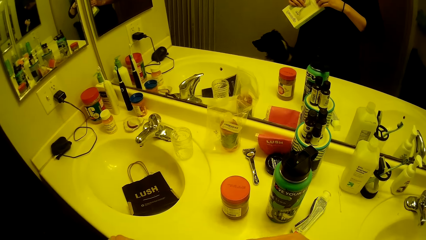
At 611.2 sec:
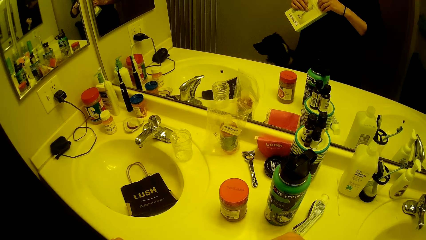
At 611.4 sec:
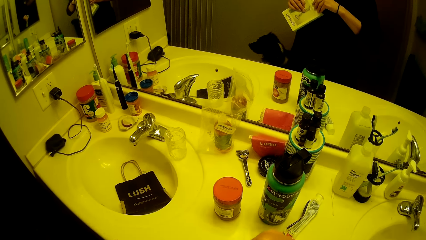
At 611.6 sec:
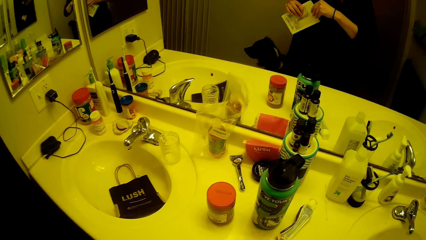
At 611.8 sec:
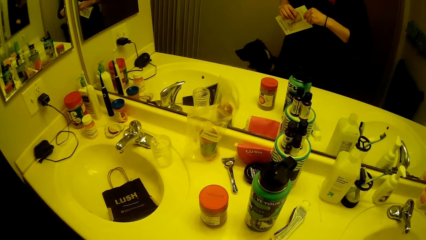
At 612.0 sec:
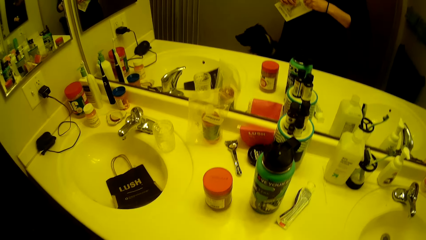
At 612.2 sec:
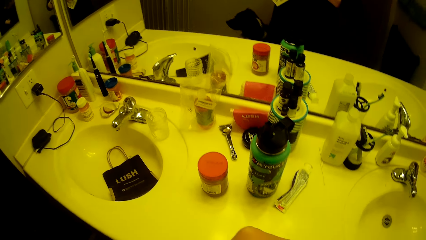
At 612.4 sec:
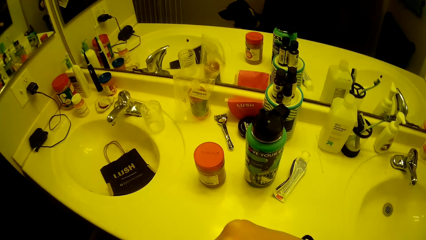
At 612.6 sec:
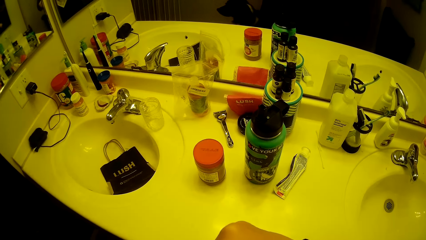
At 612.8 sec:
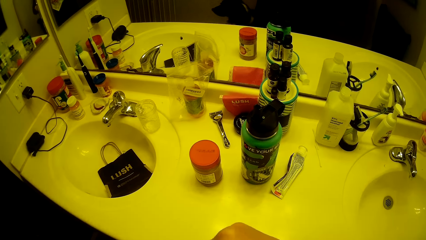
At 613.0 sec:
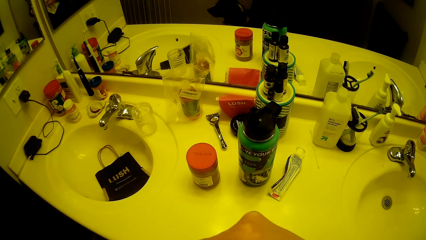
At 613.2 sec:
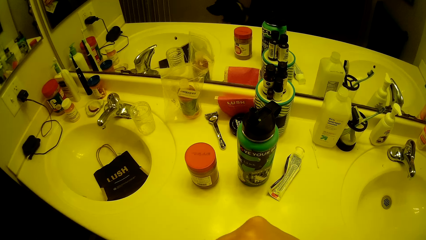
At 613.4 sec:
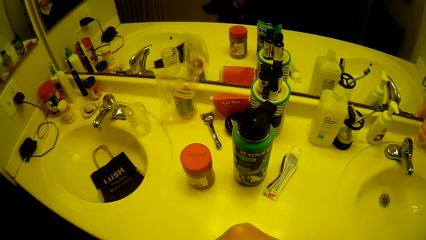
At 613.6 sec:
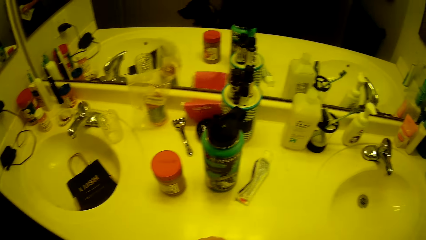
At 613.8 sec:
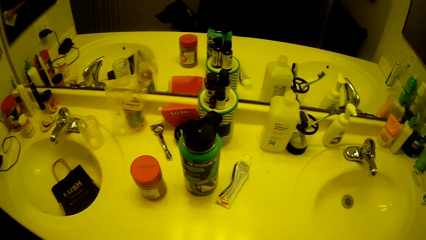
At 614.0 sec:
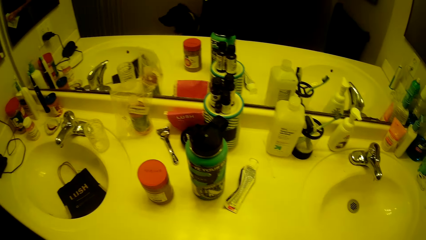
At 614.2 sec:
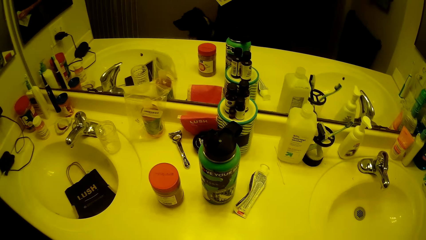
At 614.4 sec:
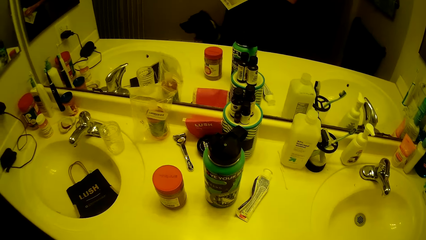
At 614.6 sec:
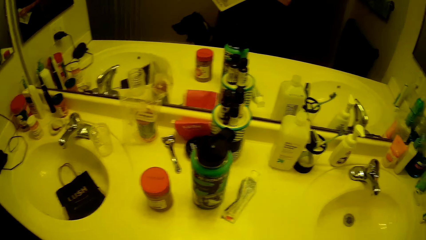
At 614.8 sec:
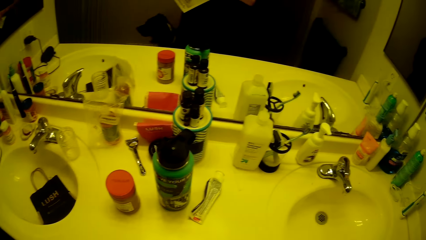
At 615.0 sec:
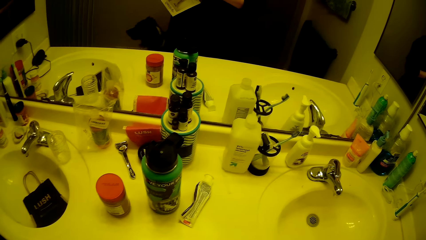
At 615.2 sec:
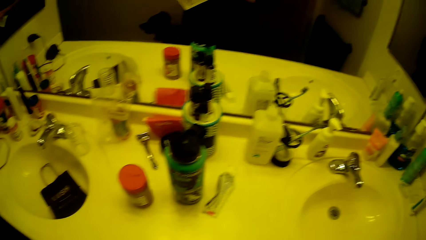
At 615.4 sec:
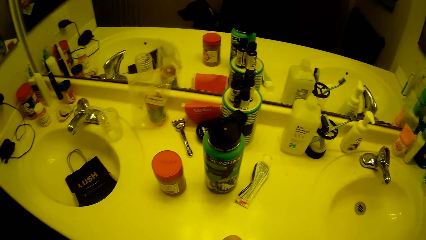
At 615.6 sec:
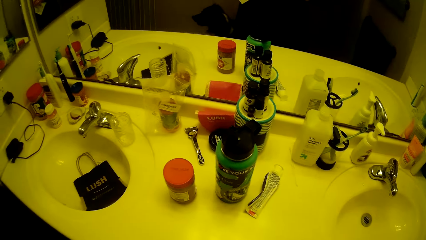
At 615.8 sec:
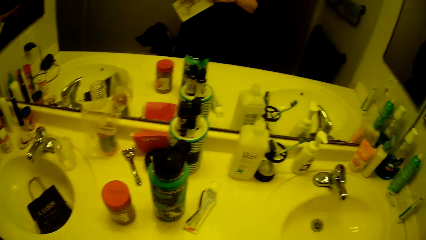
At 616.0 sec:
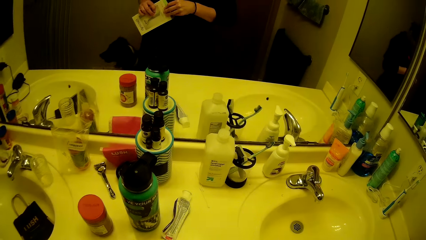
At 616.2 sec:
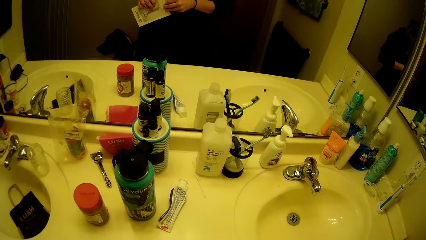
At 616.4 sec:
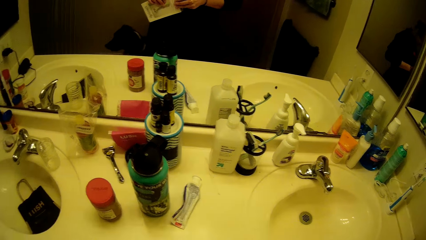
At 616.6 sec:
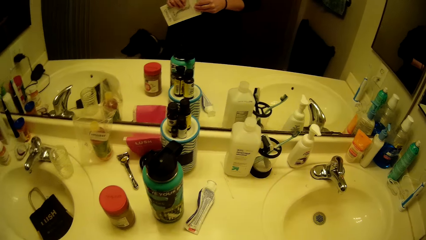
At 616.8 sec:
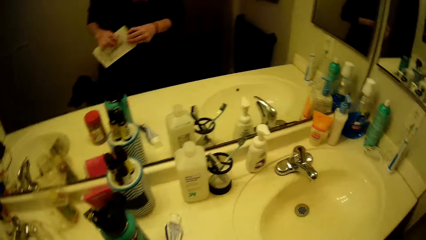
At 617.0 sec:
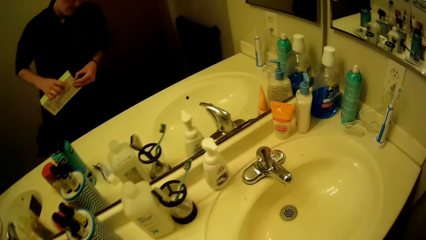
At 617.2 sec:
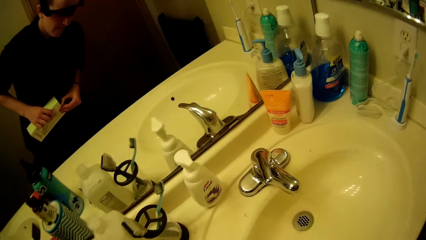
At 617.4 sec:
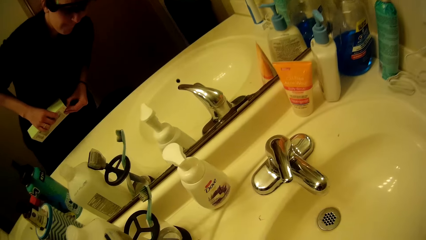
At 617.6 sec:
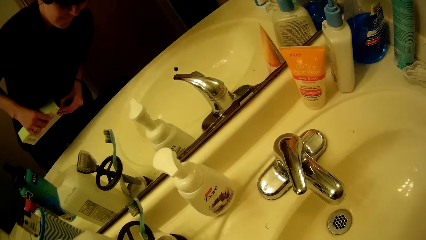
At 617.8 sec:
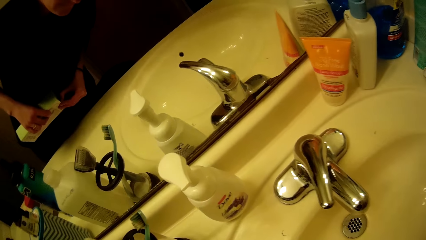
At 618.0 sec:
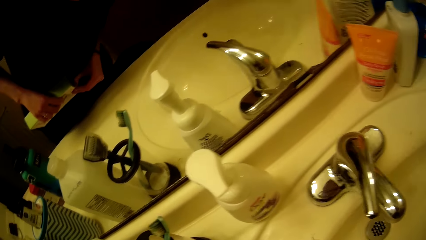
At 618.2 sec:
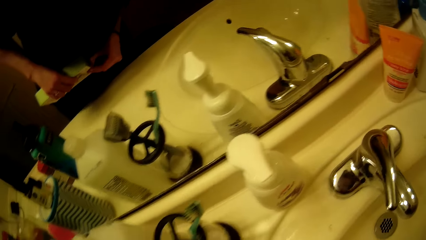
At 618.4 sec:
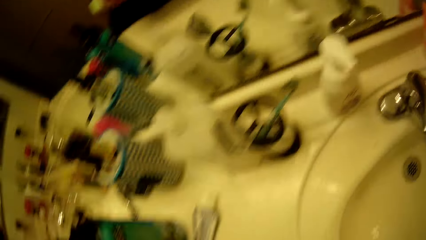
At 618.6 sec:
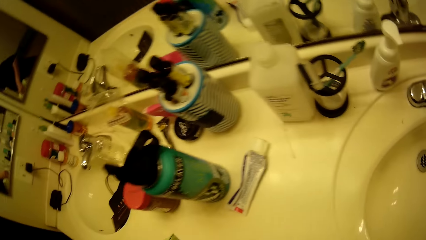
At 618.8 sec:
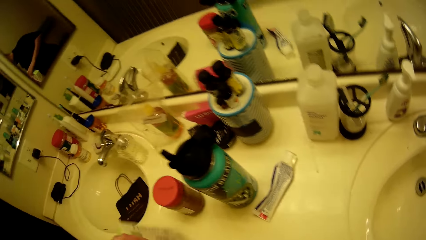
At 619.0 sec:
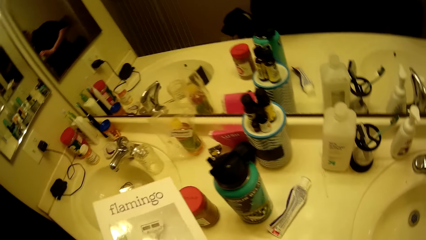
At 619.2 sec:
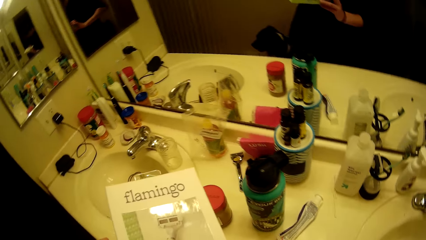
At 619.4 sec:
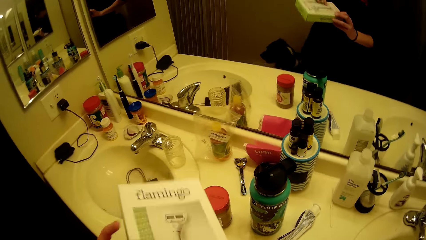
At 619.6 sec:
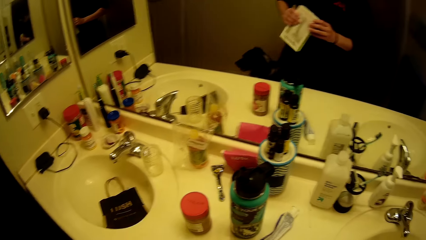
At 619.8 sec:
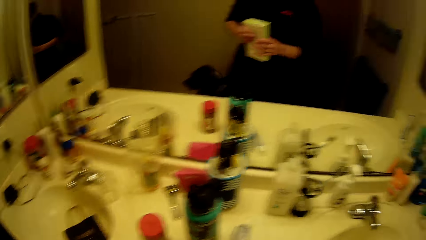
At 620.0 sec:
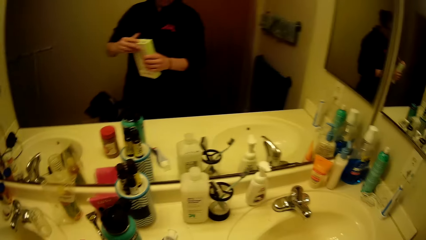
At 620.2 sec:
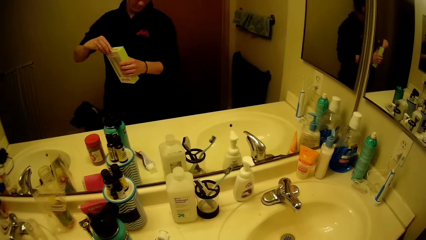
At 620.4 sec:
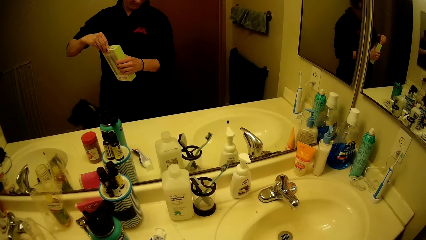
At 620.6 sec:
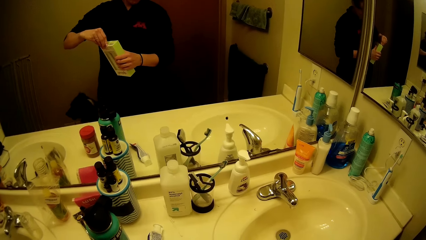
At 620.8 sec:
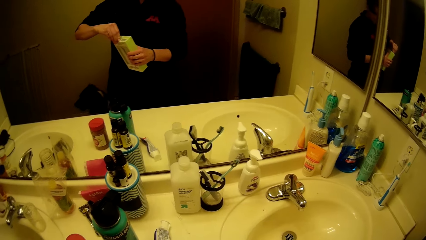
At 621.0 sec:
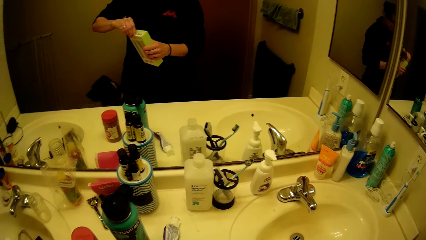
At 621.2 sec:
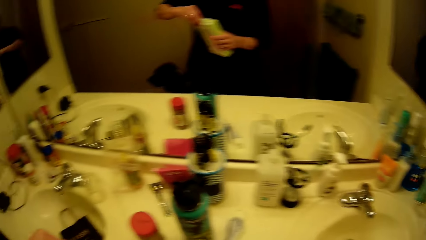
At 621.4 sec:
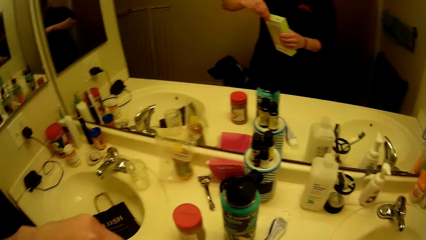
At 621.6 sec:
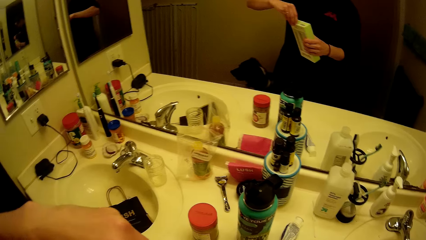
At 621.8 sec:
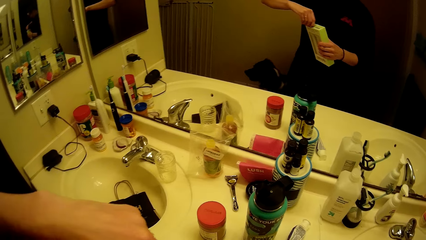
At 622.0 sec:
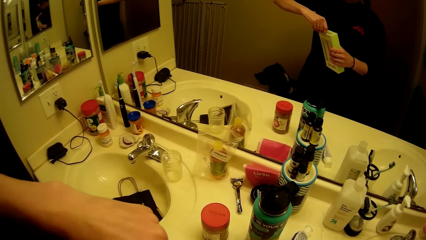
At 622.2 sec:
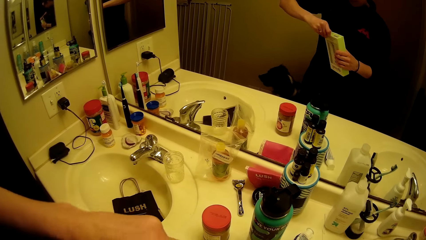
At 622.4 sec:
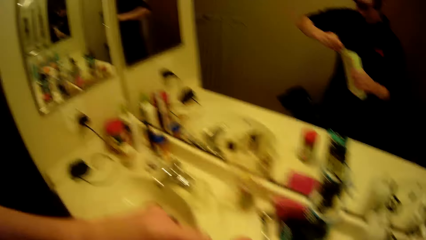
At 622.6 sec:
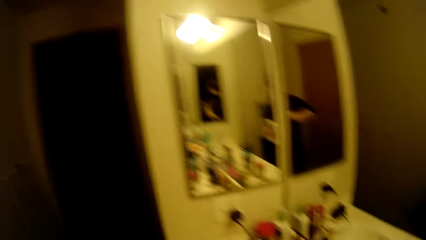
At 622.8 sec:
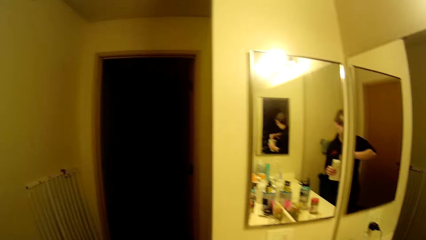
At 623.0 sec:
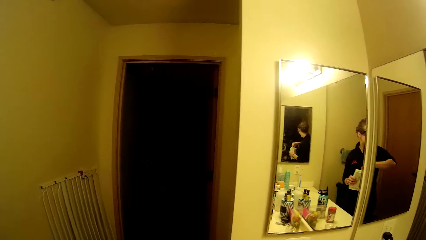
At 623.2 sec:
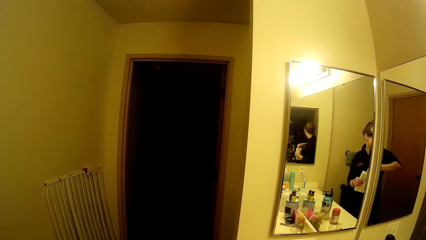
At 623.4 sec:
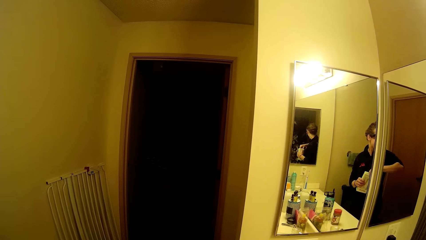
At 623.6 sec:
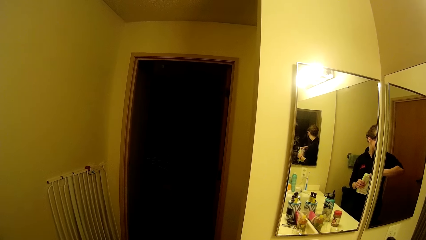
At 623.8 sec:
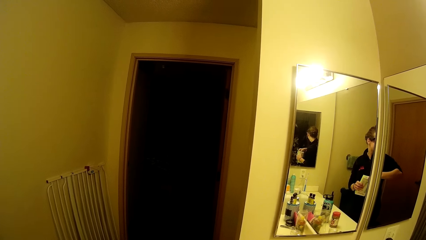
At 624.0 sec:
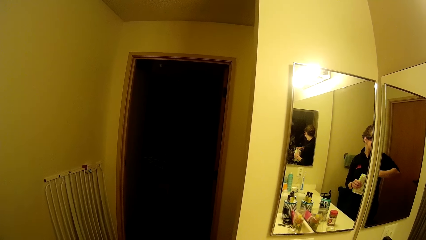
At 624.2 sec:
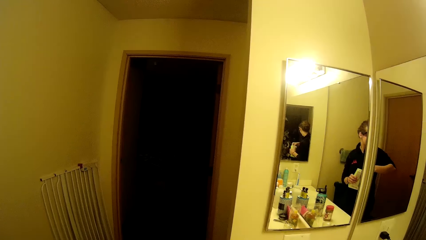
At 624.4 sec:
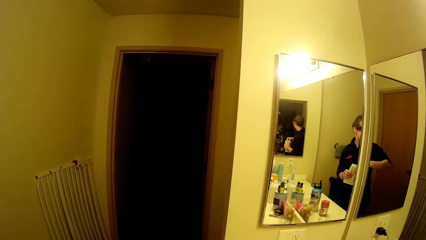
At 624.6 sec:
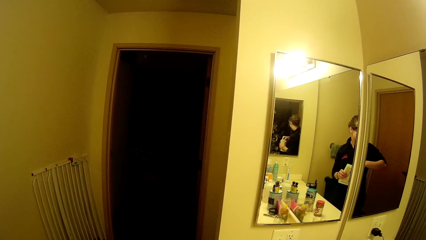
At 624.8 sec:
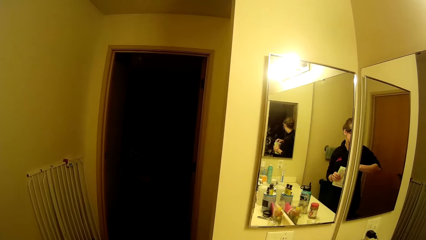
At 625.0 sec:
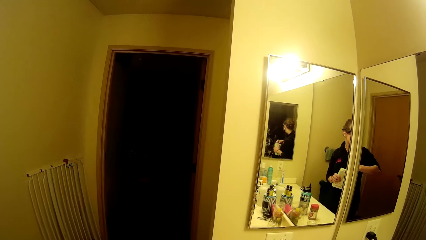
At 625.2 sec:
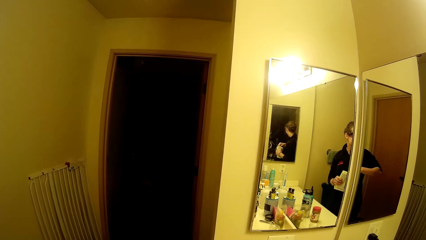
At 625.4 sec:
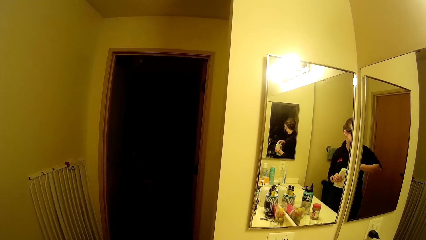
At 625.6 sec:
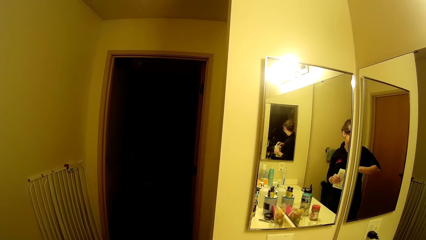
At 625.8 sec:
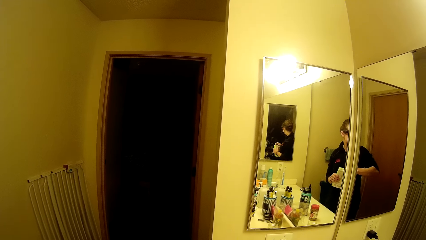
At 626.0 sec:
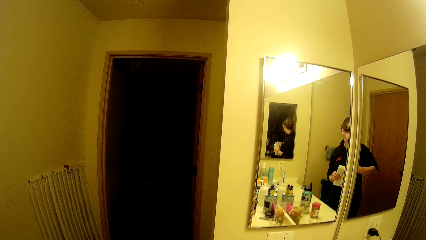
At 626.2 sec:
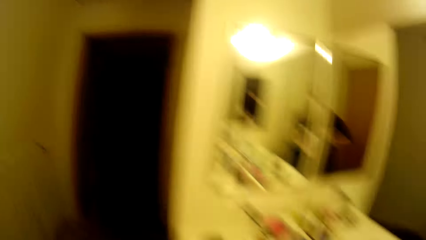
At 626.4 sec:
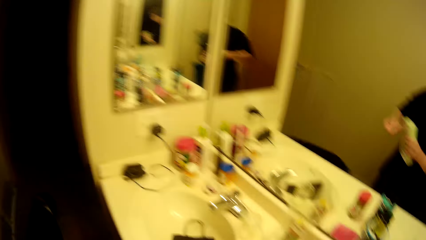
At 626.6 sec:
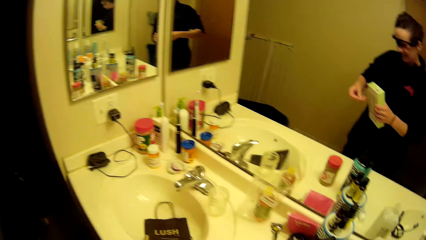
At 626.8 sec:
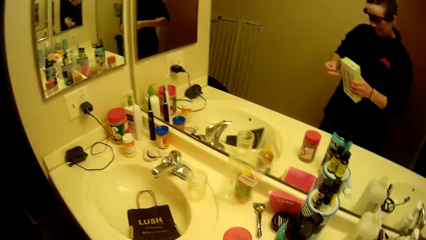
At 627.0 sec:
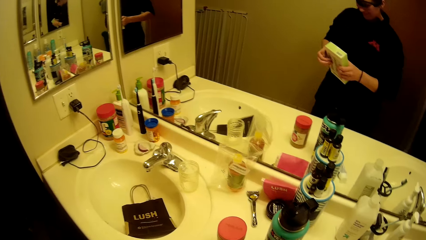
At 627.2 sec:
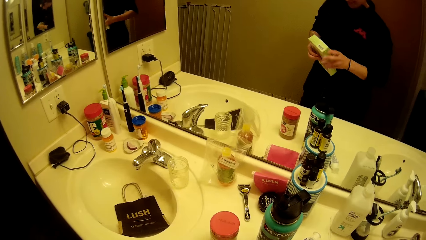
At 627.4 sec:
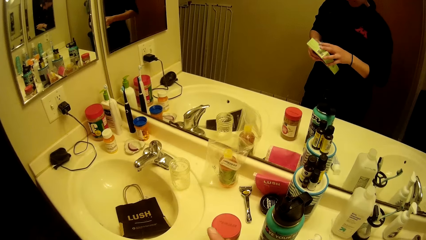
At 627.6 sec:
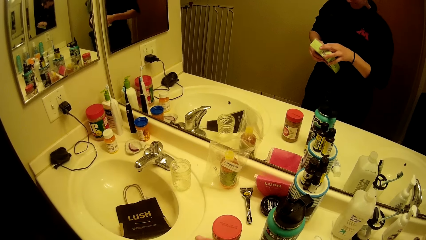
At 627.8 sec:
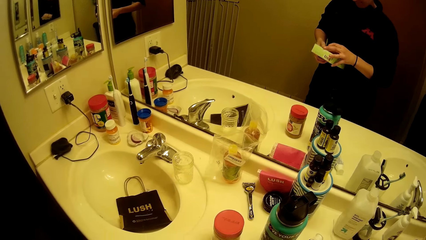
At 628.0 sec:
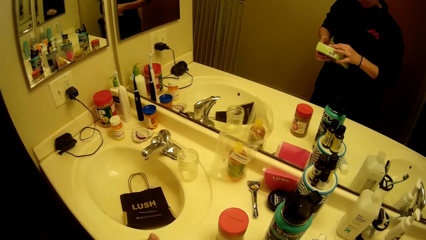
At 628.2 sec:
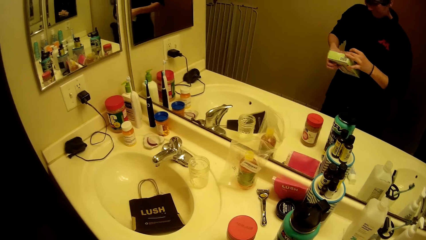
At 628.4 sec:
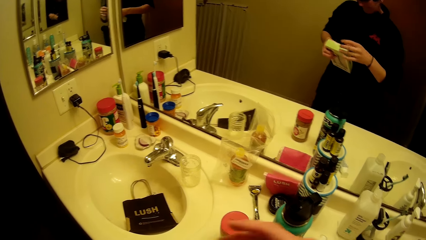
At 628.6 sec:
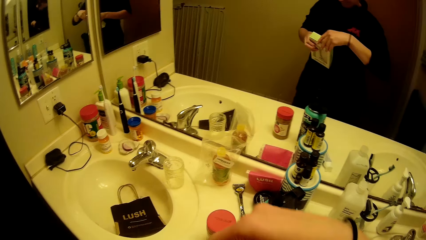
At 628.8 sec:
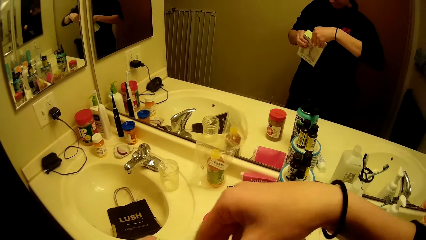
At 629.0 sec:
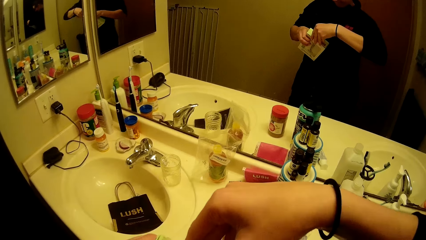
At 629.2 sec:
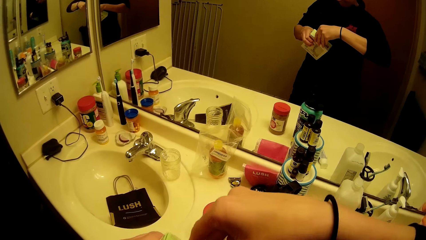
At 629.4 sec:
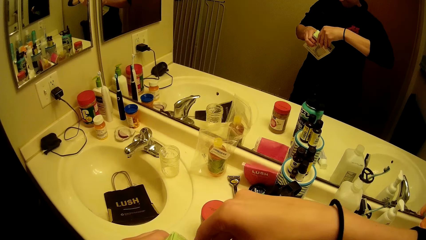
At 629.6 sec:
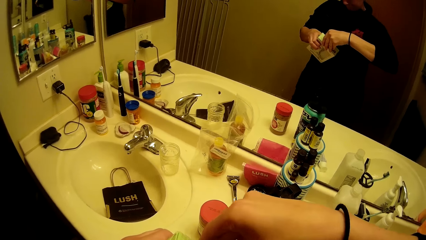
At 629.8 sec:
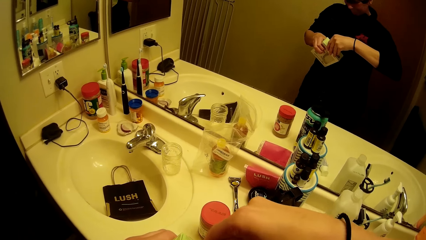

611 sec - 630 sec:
The camera wearer inspects the carton. They tear the packet. They interact with a man. They inspect the carton.
